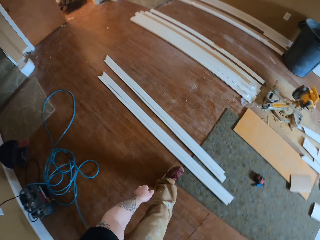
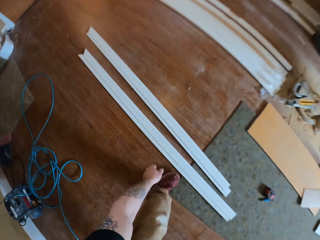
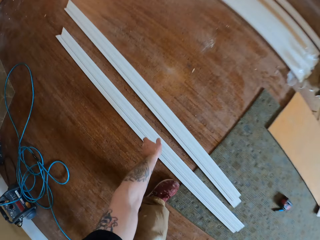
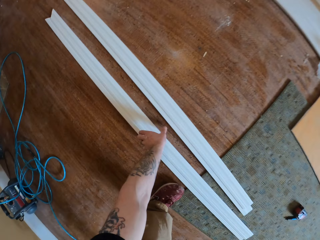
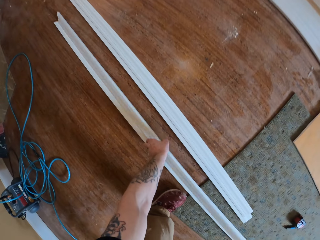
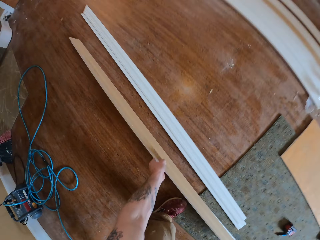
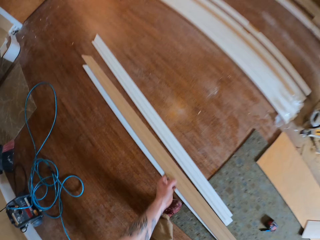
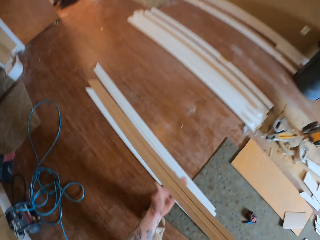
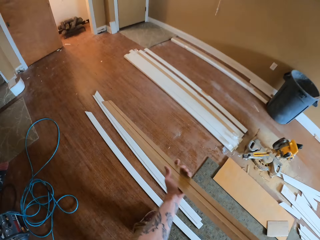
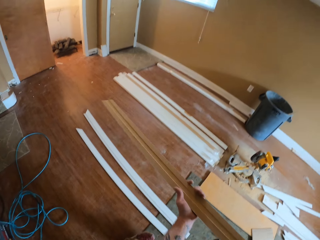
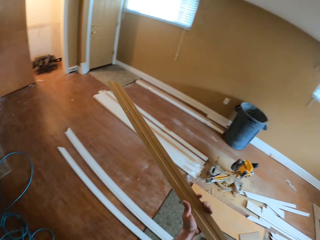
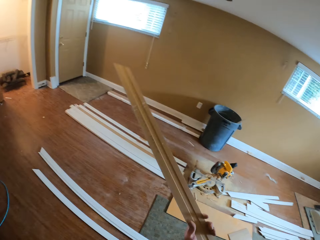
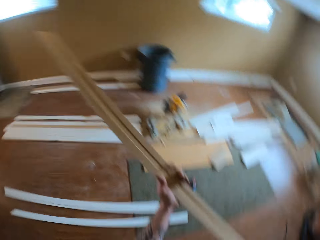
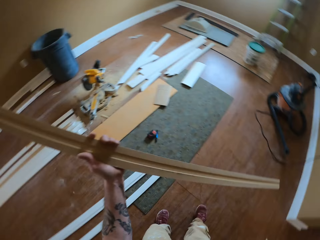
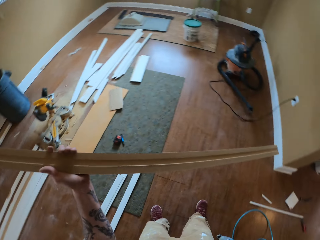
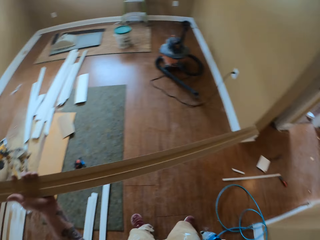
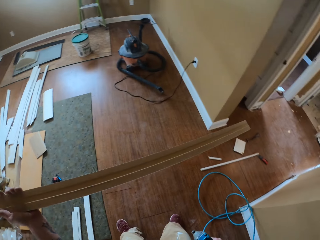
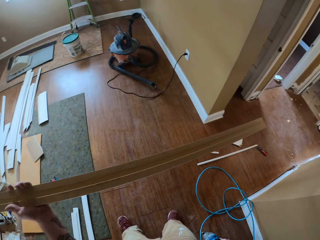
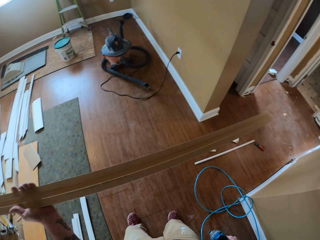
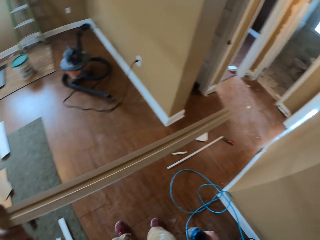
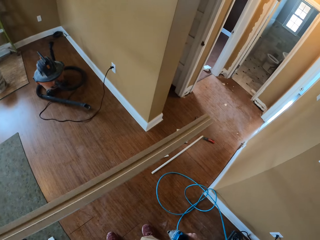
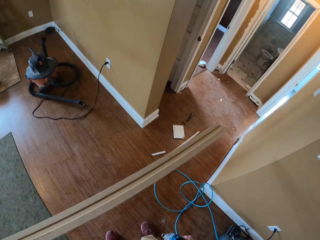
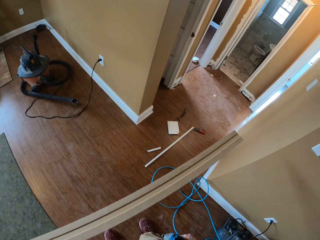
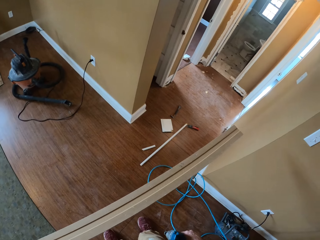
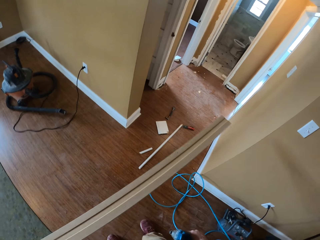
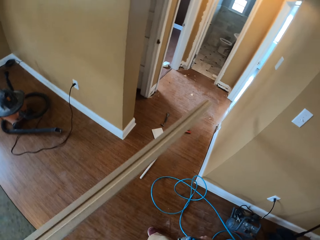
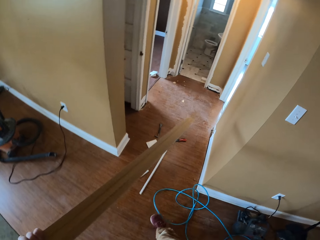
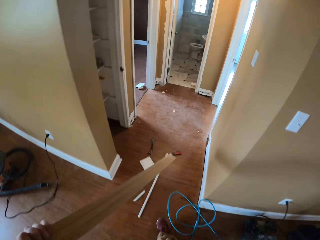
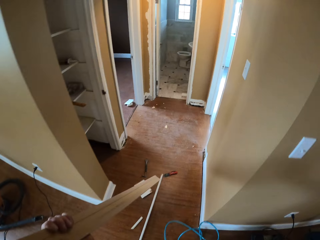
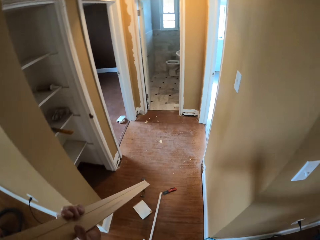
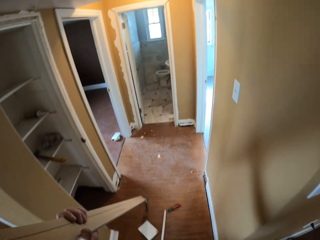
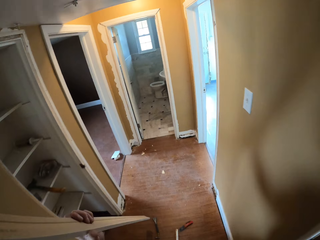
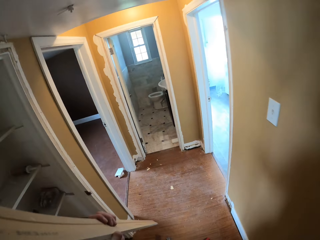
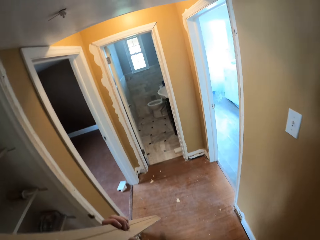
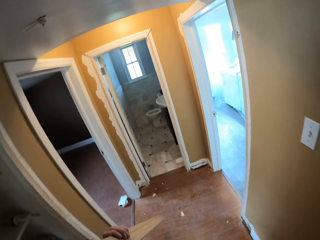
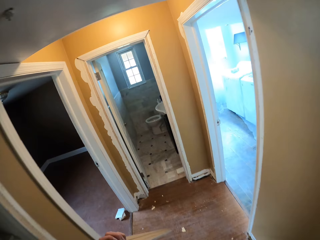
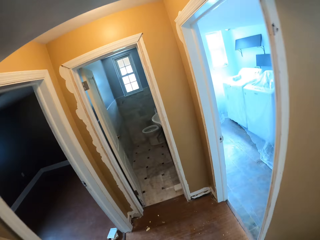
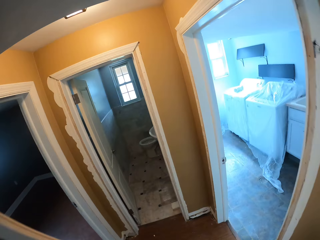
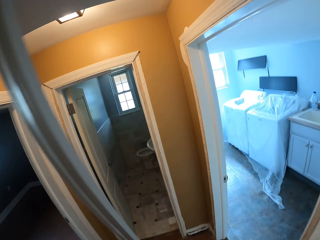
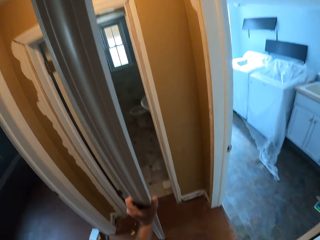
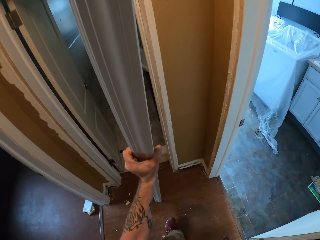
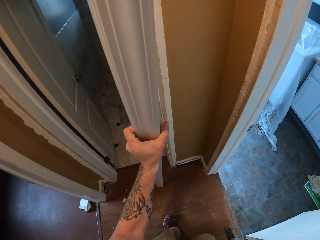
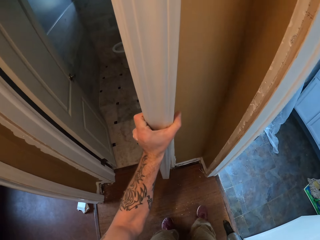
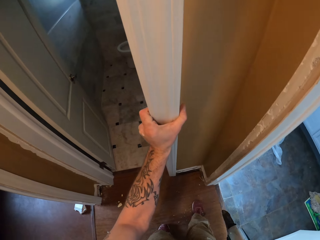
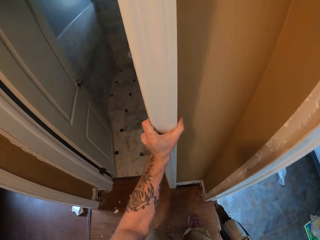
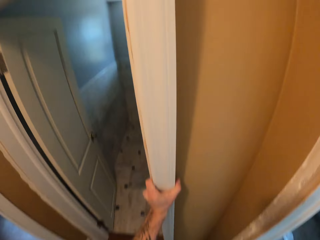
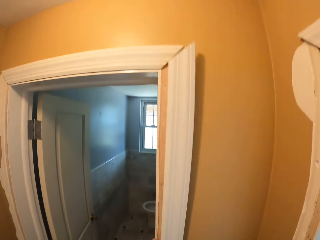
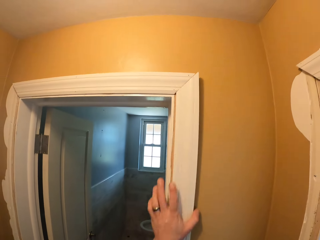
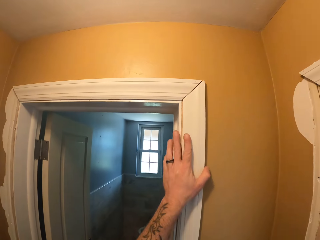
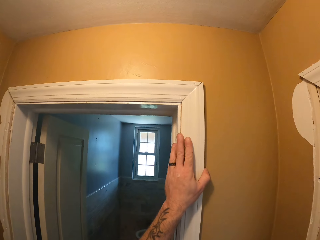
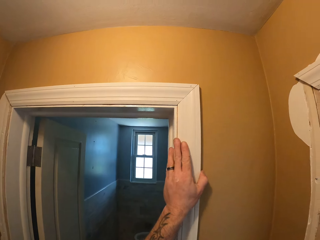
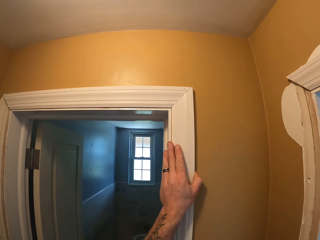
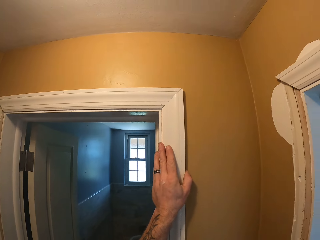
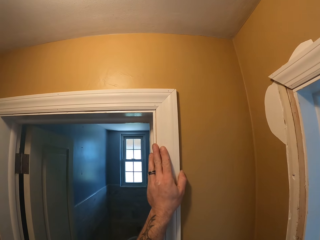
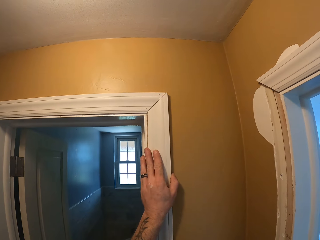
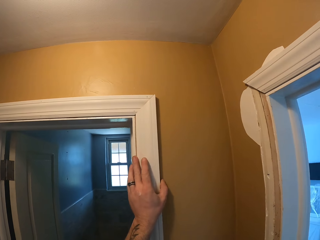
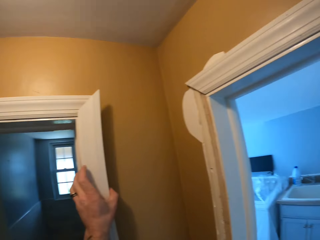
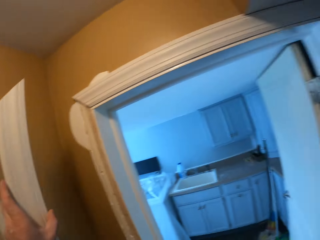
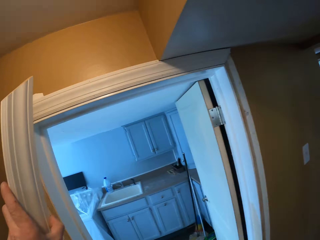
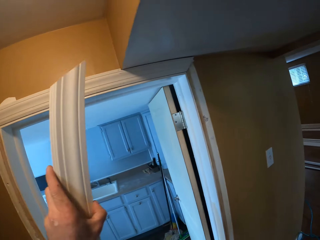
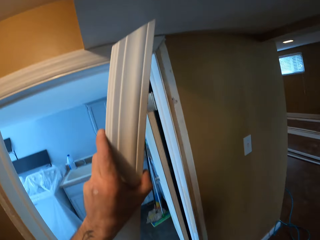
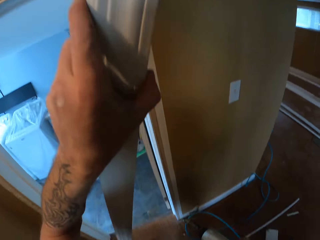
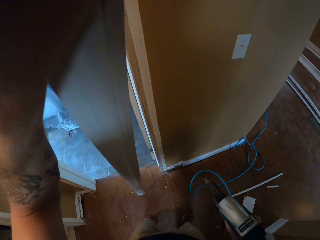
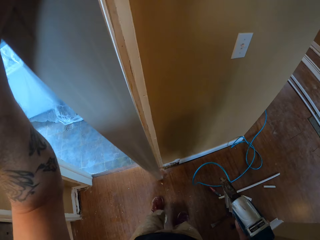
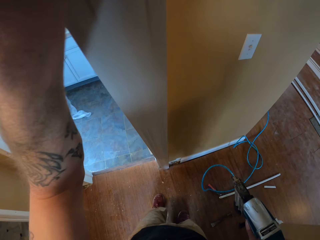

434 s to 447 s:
The camera wearer picks up the piece of wood. They look at the piece of wood. They put the wood on the door frame with the machine.

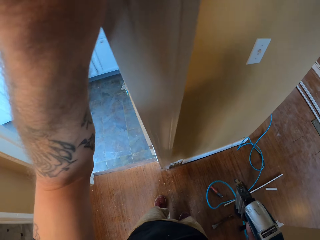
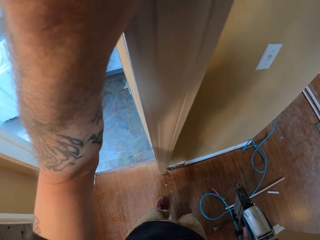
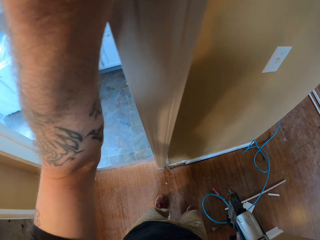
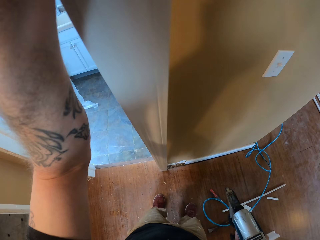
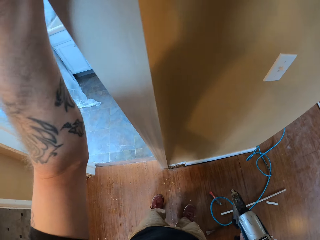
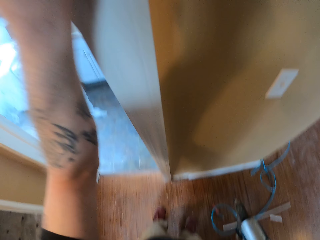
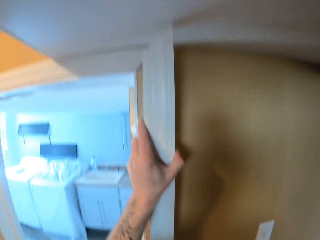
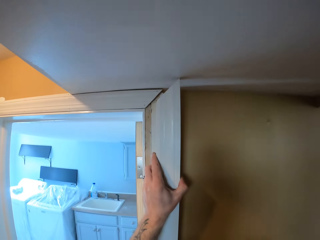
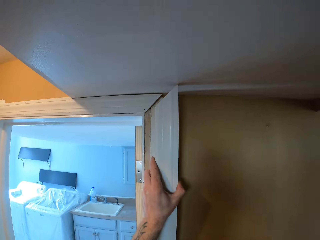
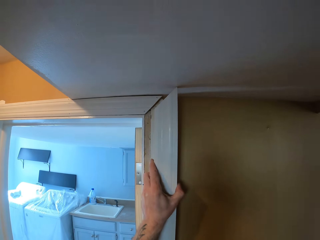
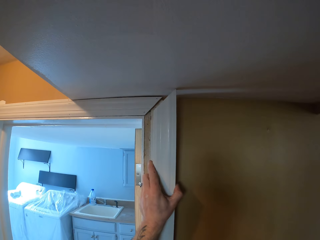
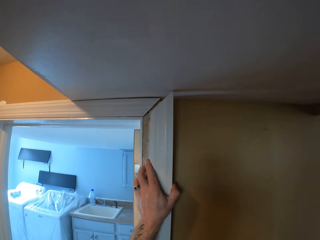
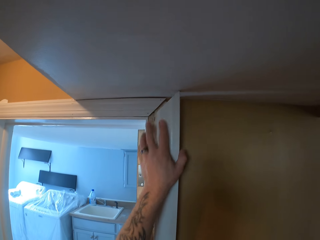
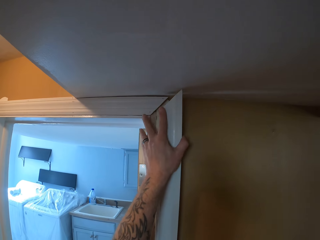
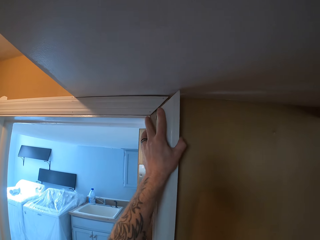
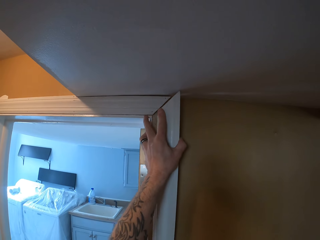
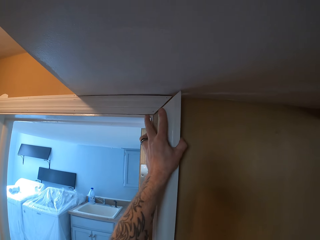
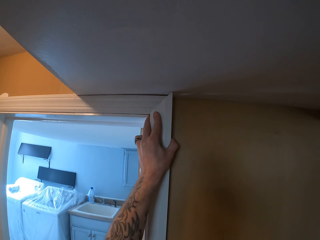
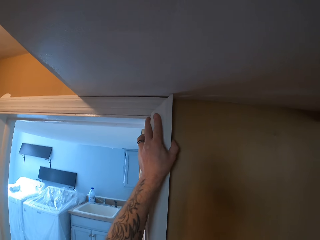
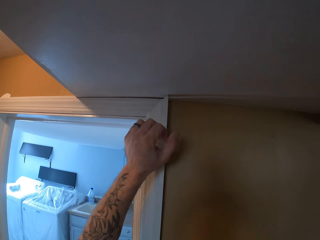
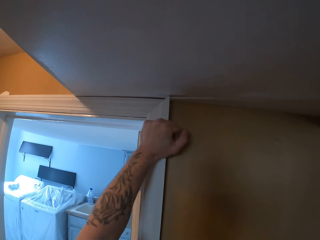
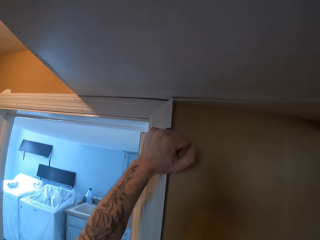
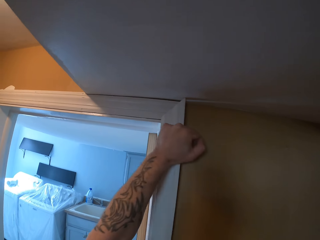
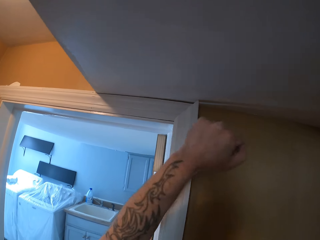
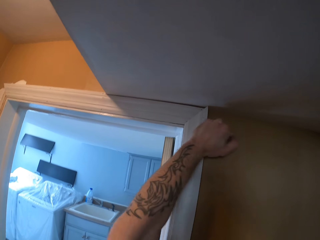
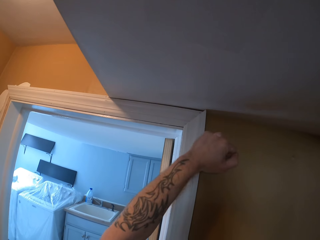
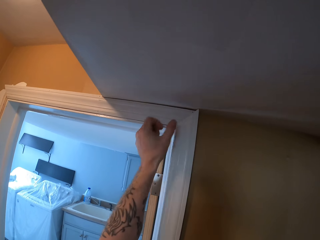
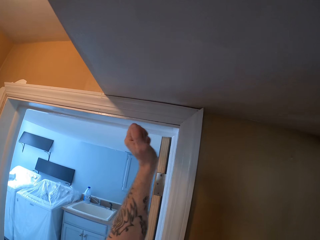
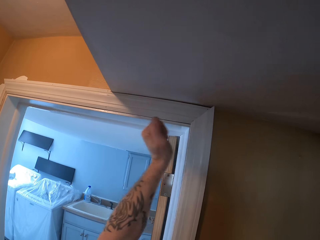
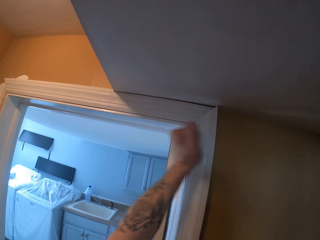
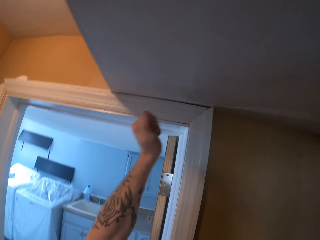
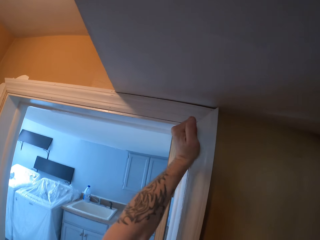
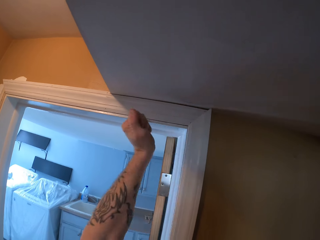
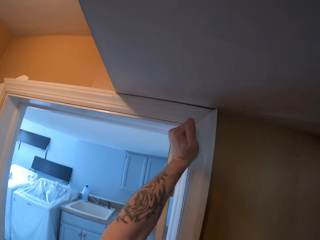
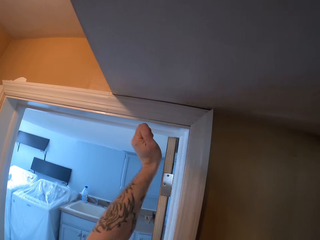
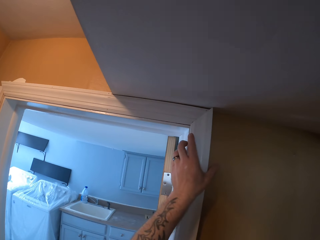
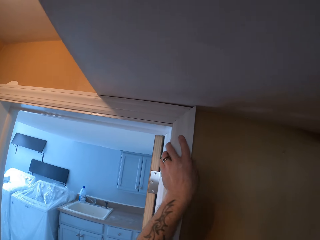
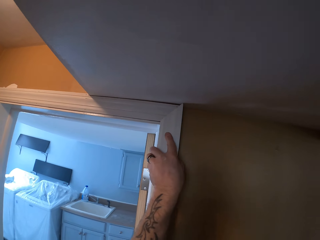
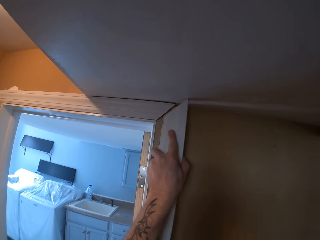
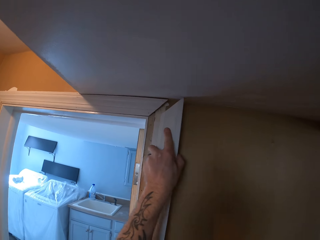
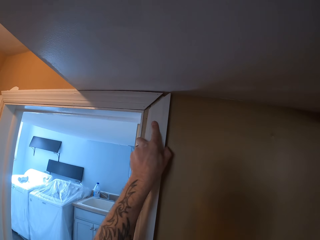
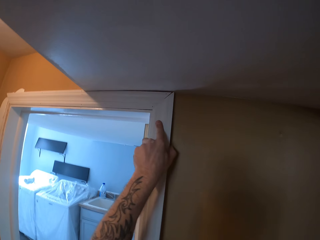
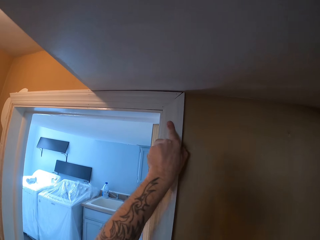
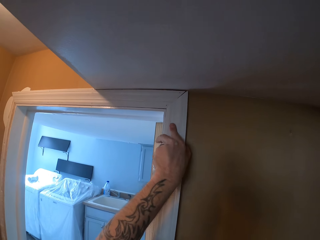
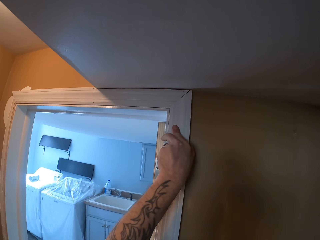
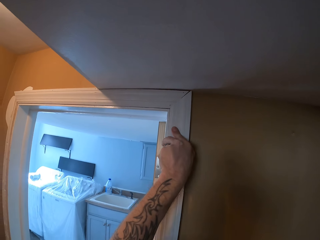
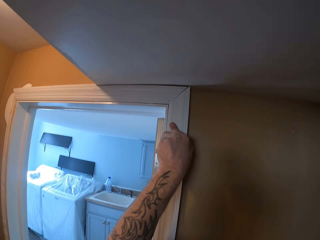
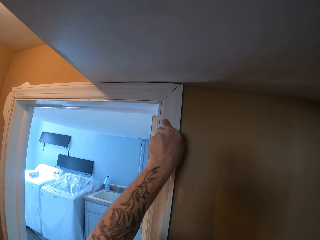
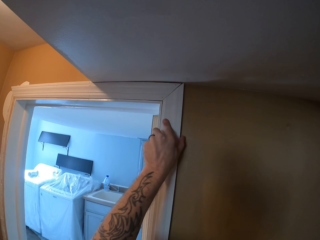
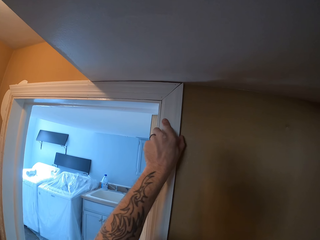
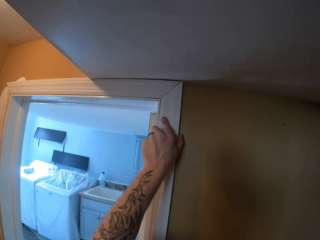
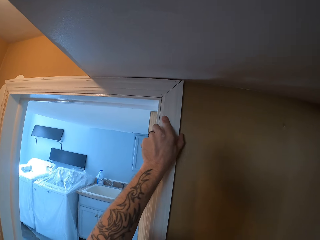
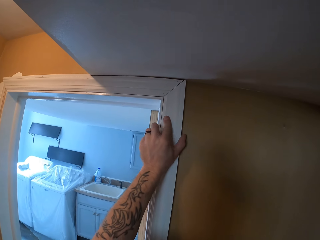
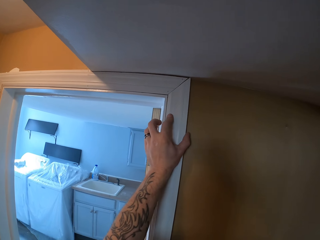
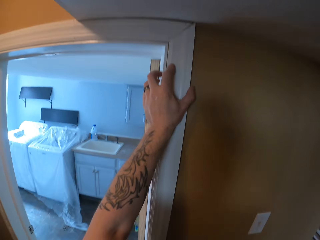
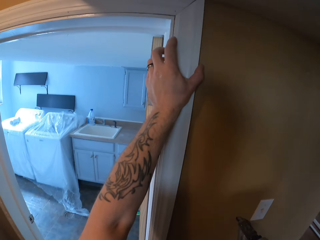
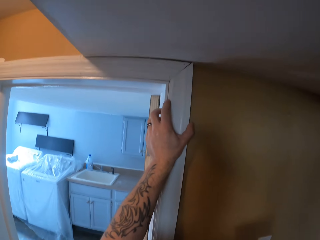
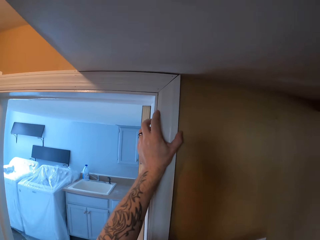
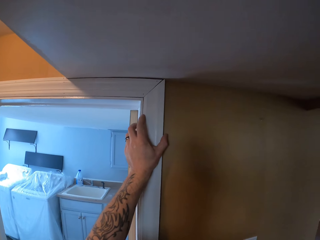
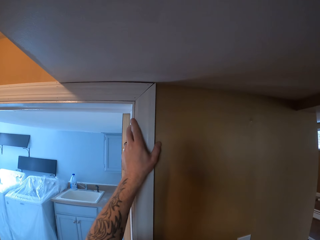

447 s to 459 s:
The camera wearer moves the wood on another door frame.
